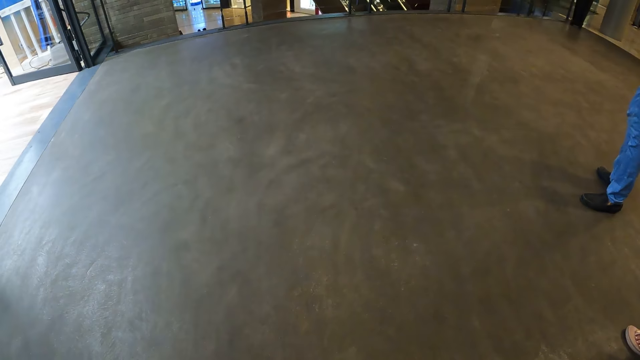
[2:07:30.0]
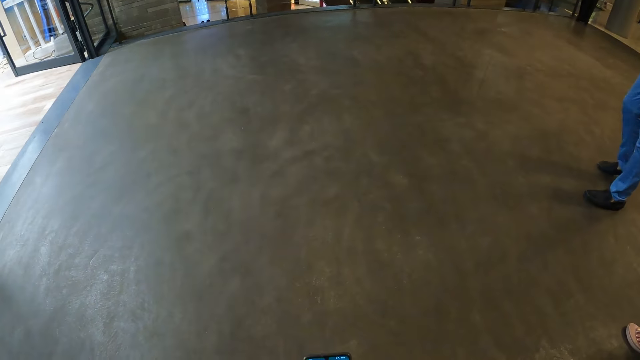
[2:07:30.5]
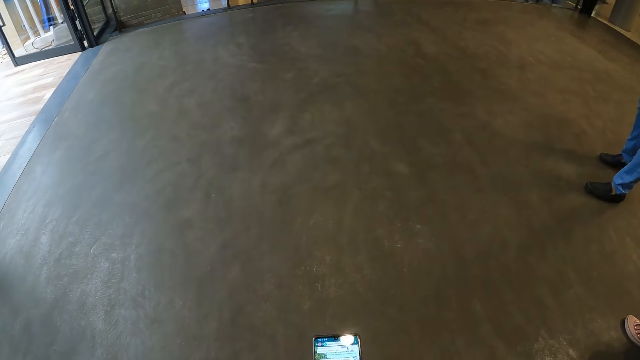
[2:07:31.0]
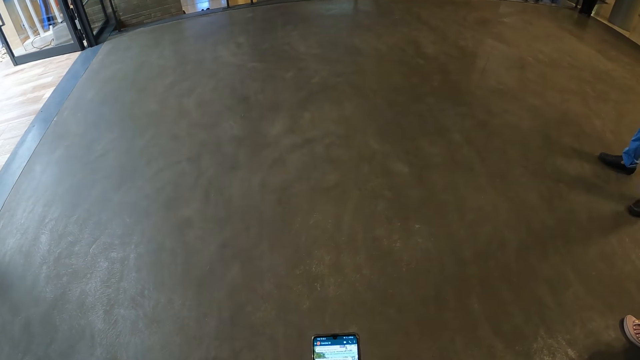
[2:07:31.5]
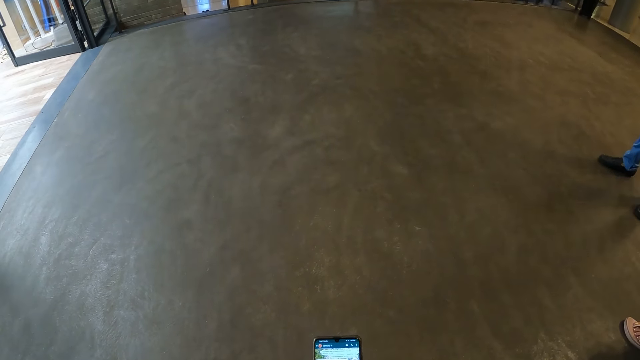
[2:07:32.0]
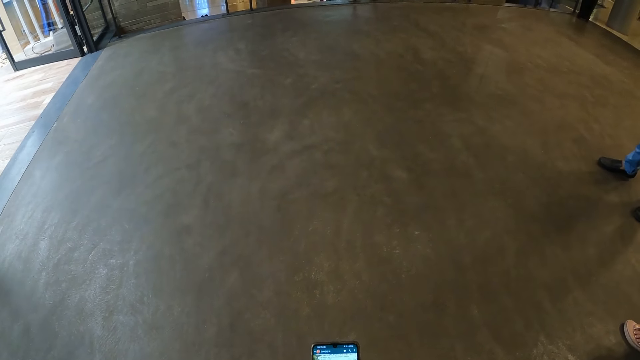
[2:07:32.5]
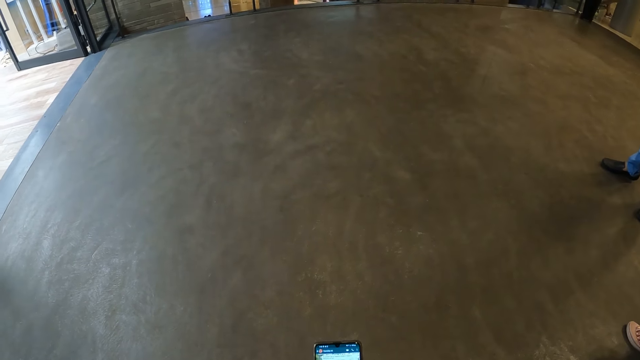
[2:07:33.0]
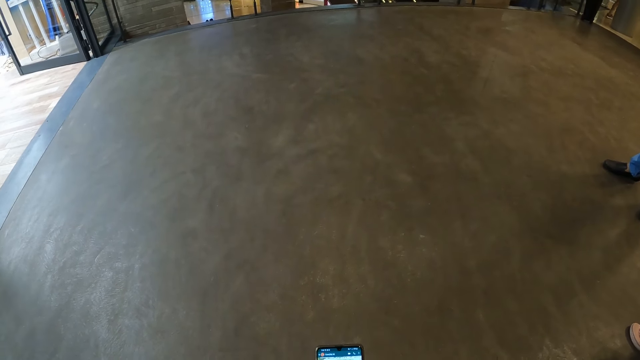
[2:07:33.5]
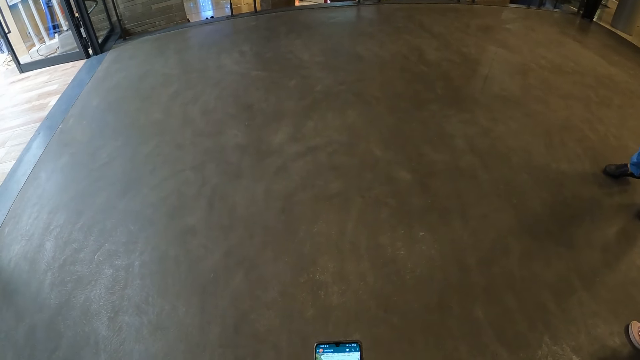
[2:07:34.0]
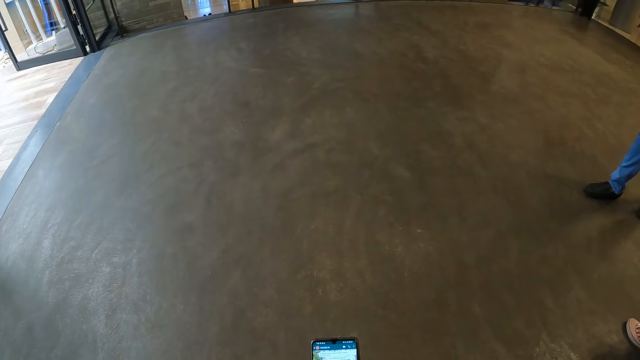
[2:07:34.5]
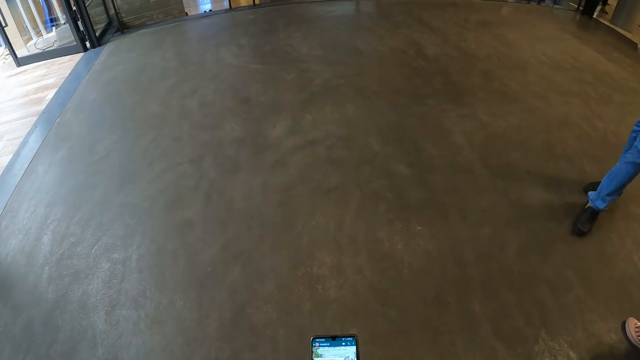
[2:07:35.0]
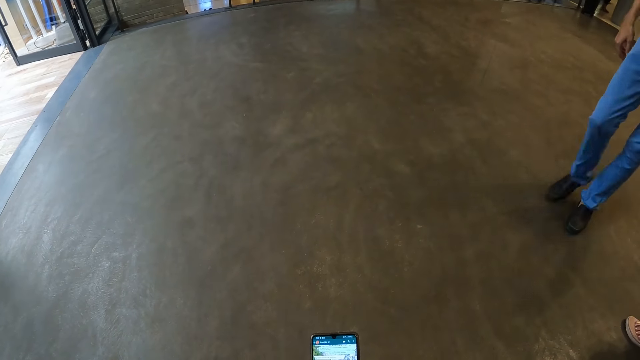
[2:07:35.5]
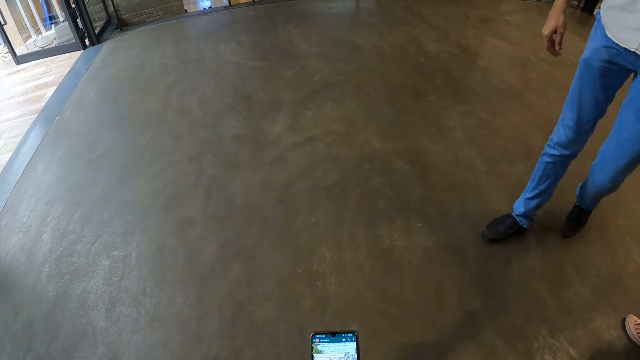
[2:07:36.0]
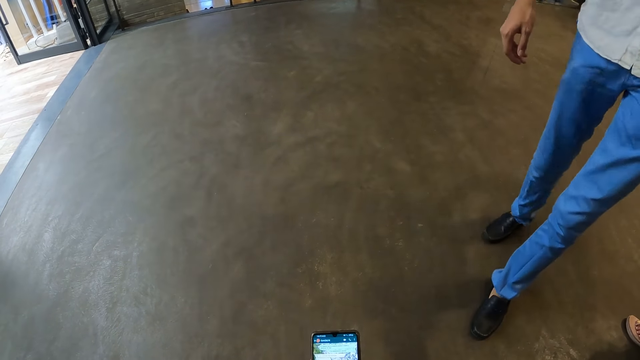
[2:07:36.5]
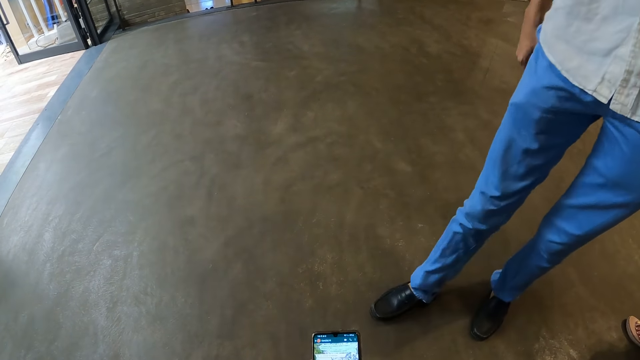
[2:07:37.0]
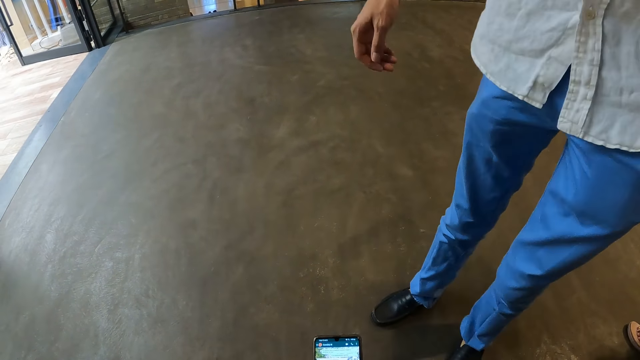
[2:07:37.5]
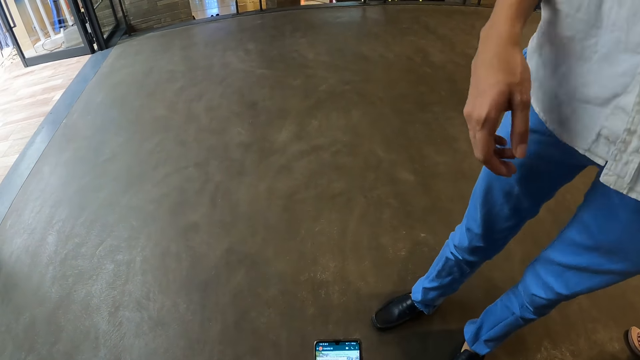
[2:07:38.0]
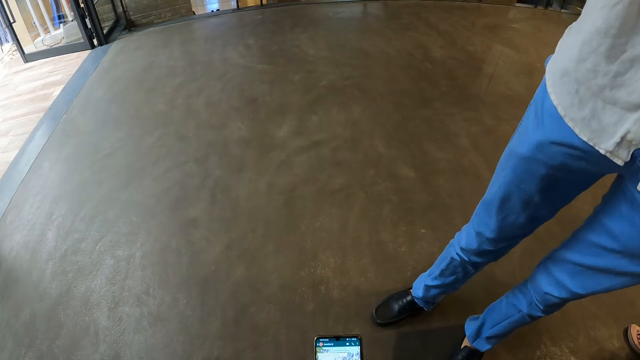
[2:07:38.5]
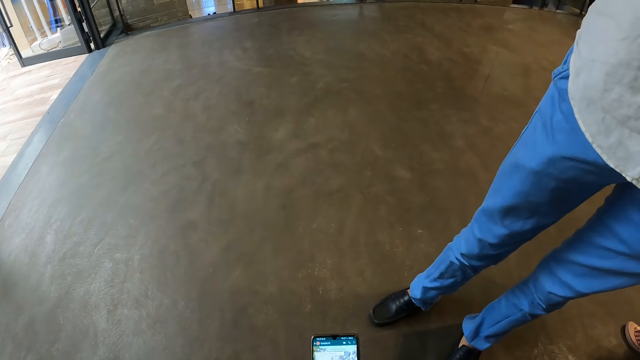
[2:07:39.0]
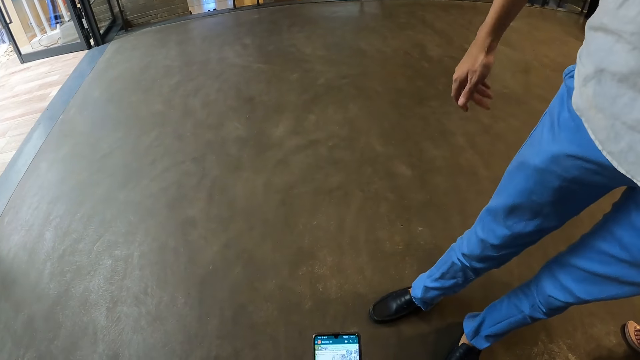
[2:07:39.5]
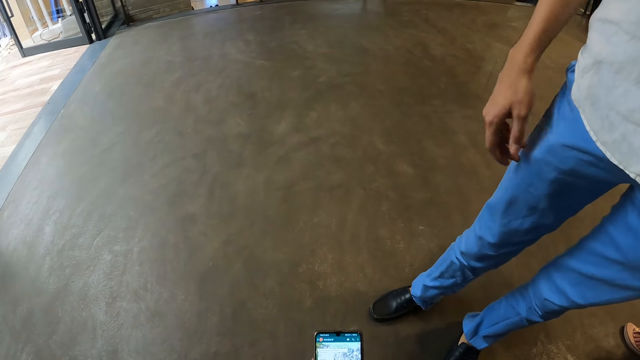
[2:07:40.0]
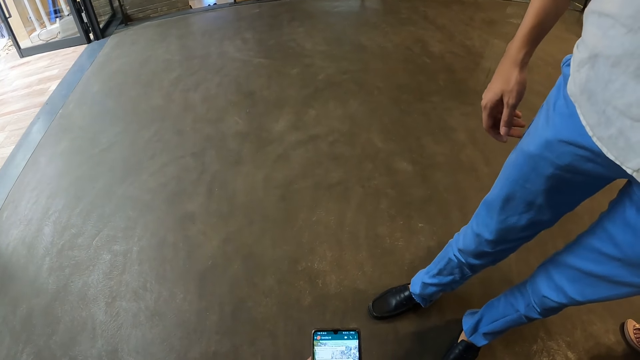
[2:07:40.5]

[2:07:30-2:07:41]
The camera wearer uses the phone. The man walks towards the camera wearer.

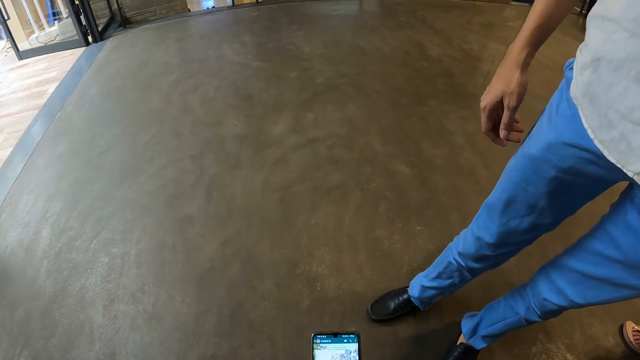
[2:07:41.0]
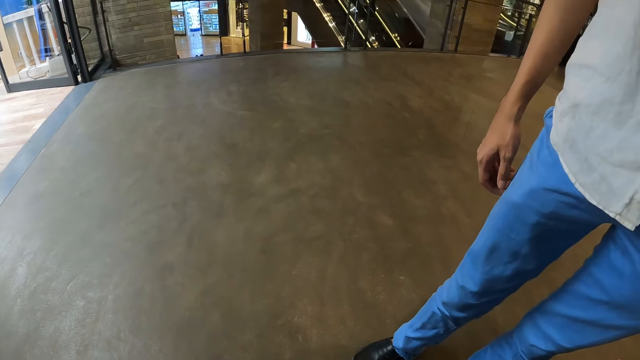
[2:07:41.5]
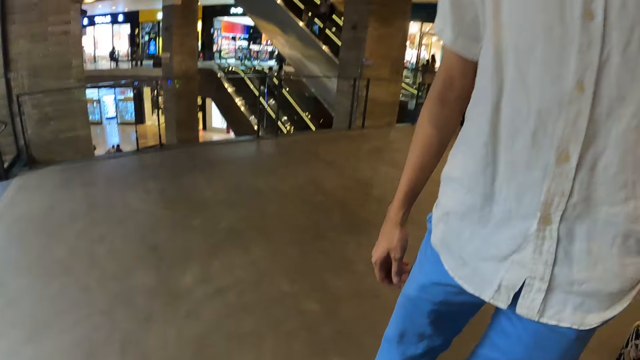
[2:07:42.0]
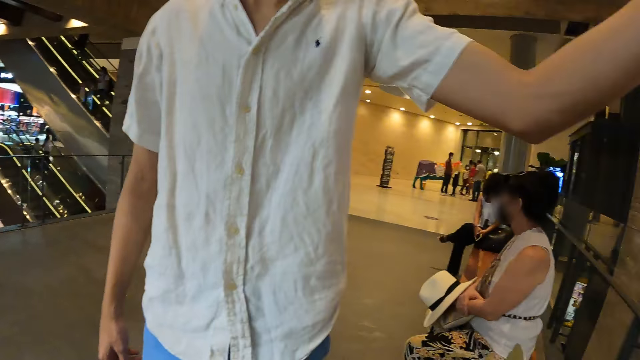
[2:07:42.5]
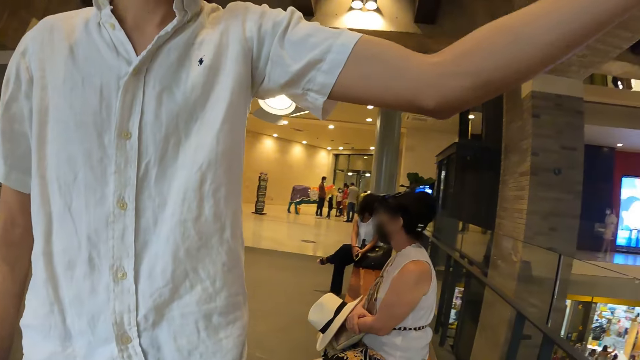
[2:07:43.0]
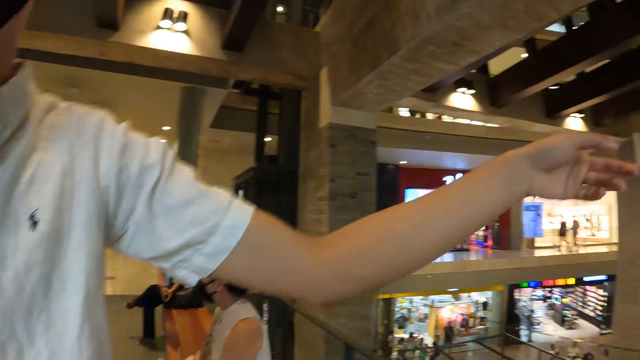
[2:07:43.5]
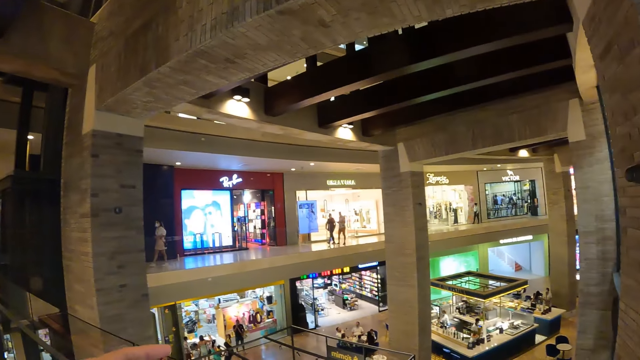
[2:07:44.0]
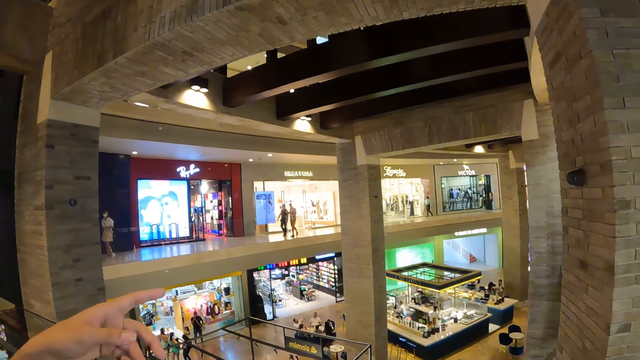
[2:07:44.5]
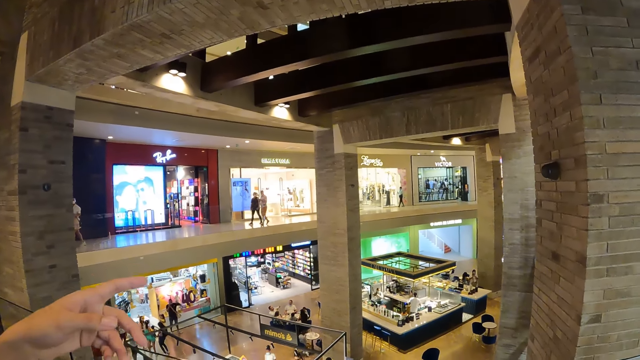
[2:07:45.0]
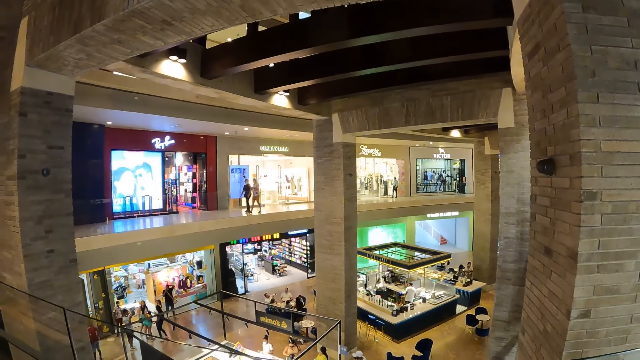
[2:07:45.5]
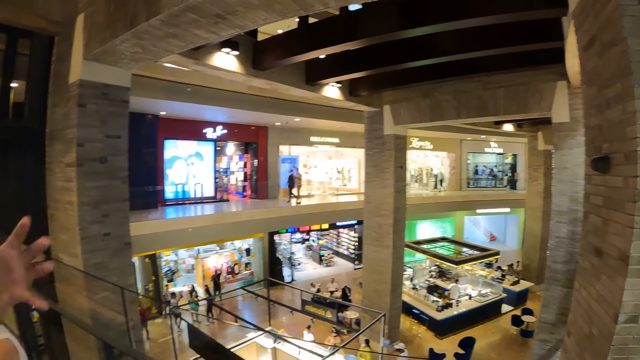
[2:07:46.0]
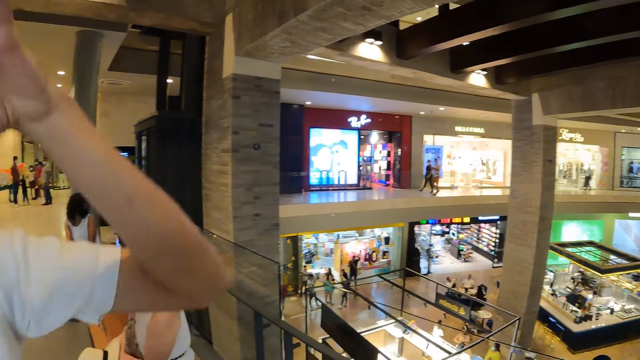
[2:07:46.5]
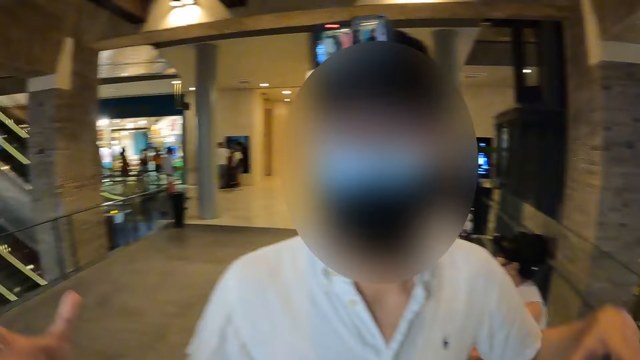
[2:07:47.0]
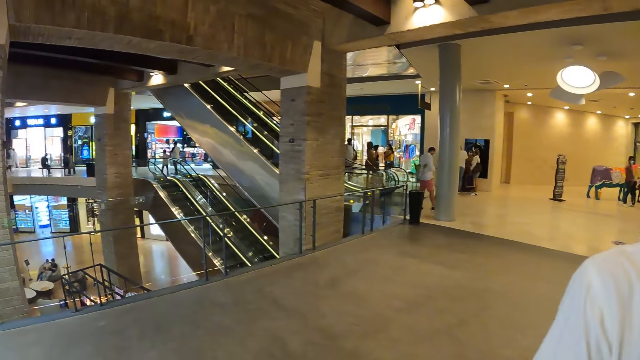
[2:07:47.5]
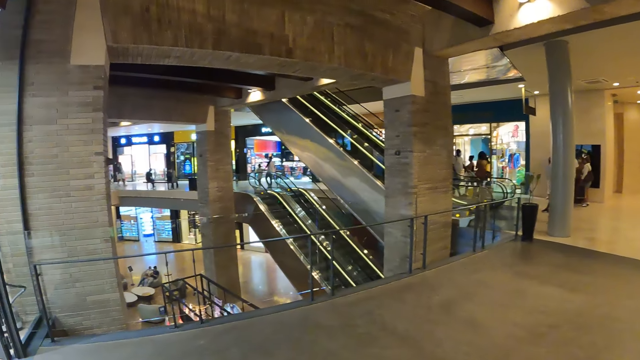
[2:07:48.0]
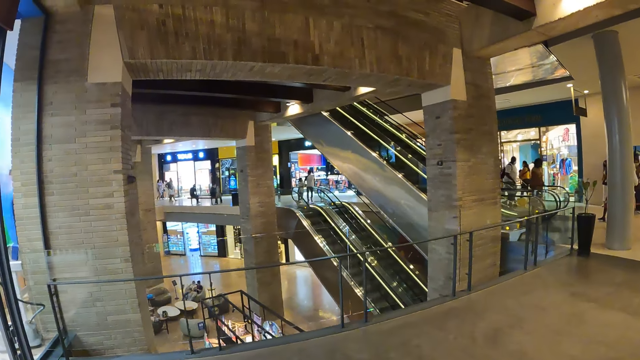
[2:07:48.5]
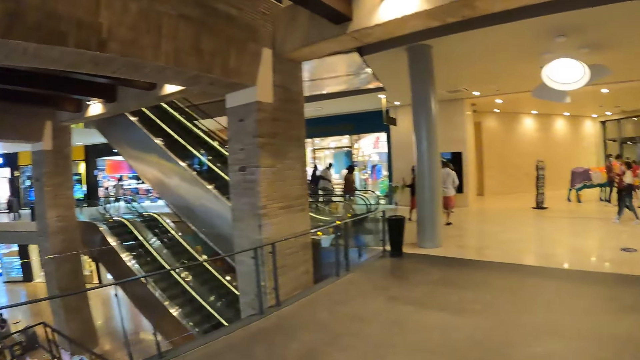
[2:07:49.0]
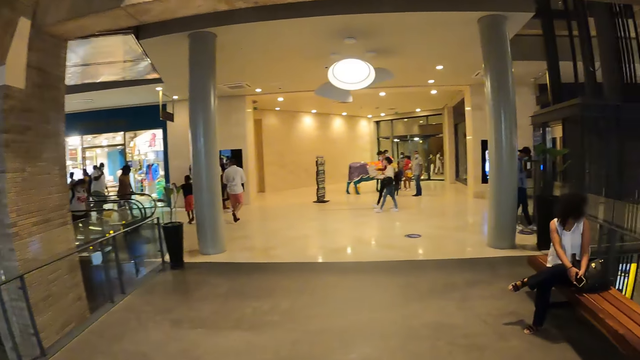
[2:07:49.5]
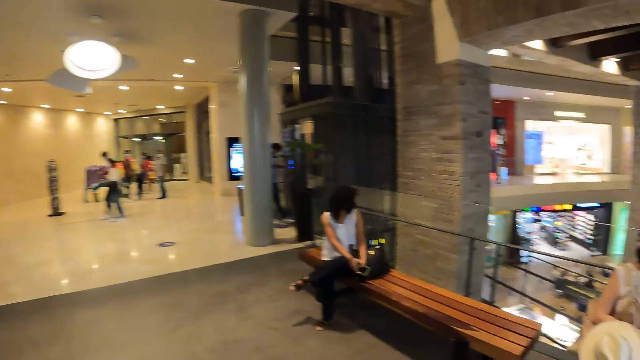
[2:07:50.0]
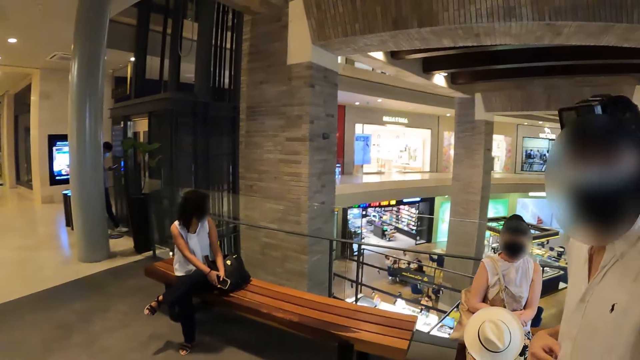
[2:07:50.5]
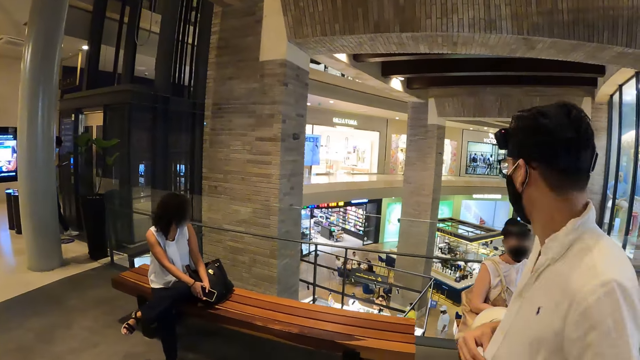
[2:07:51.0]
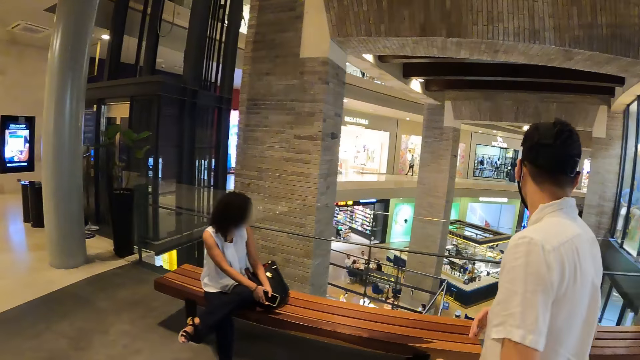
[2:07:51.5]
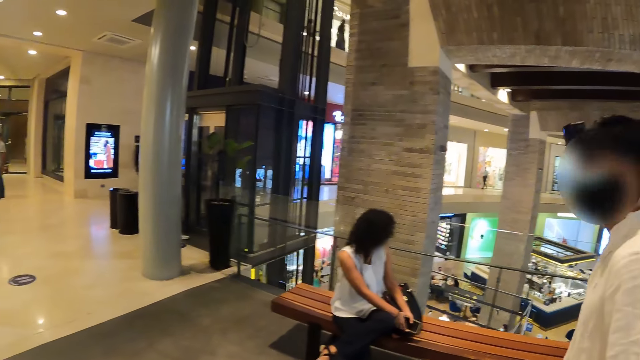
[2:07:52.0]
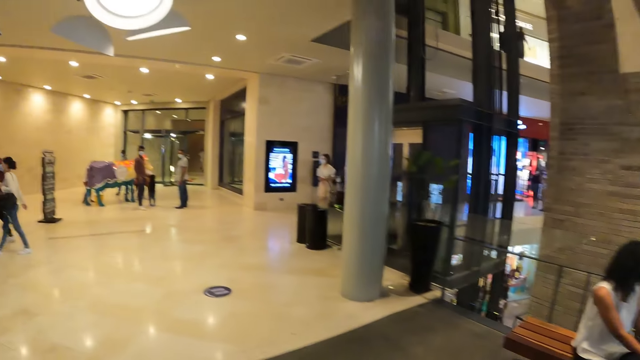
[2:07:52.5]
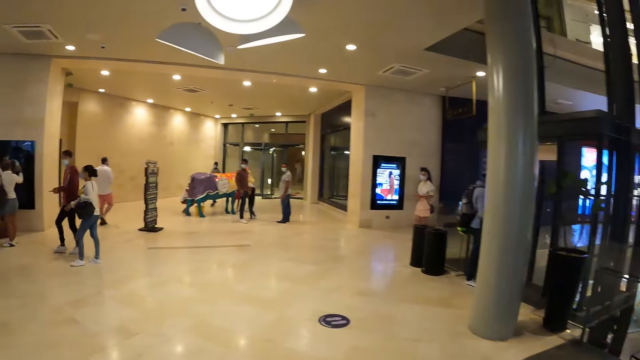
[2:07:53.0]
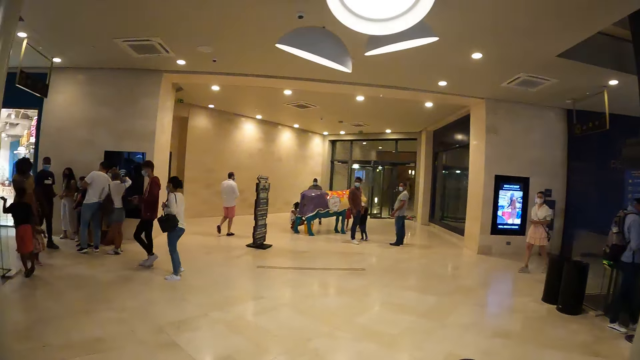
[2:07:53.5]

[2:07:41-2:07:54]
The man points his left index finger towards an art gallery in the mall. The camera wearer walks in the mall with the man.
